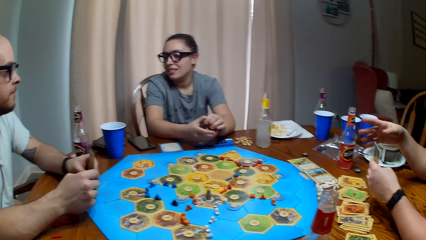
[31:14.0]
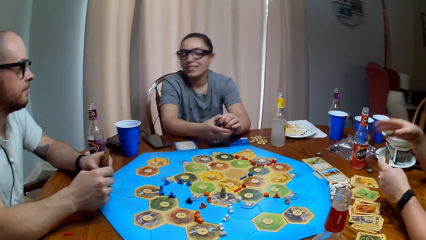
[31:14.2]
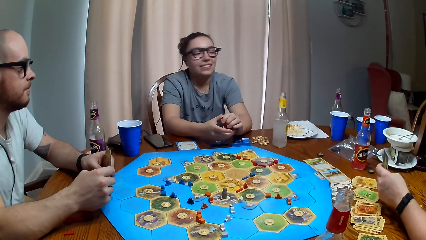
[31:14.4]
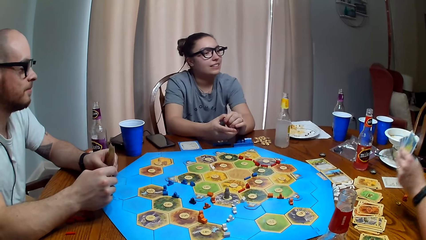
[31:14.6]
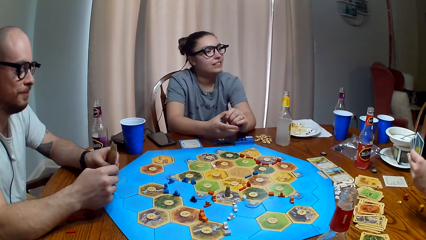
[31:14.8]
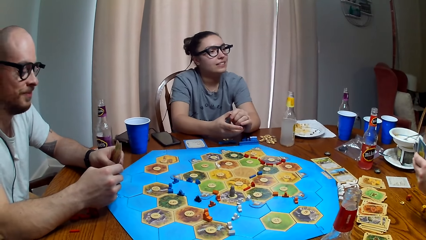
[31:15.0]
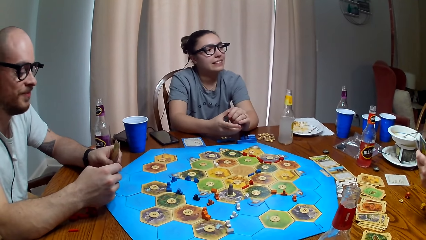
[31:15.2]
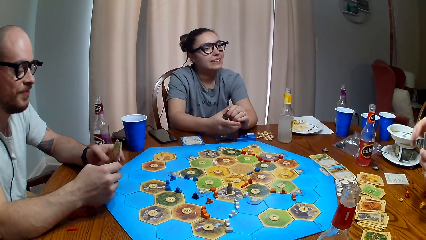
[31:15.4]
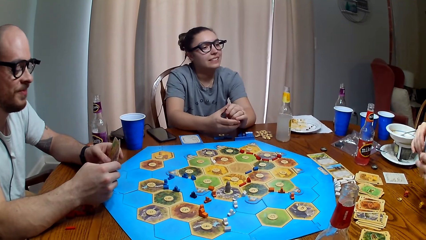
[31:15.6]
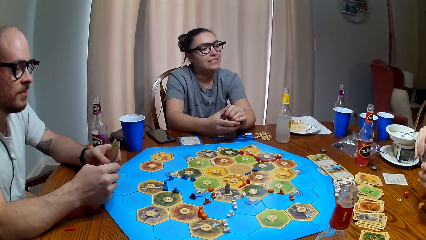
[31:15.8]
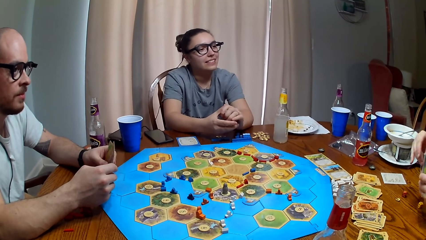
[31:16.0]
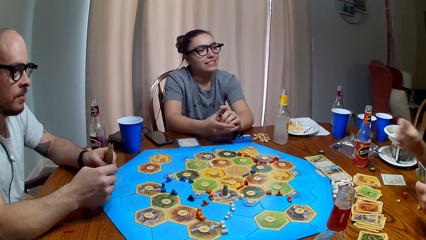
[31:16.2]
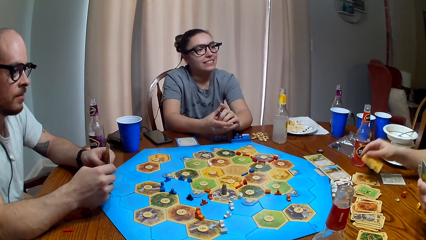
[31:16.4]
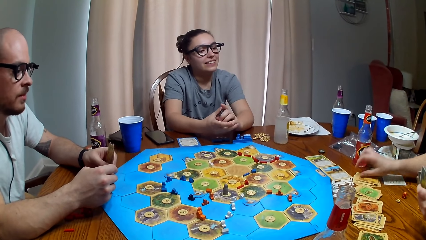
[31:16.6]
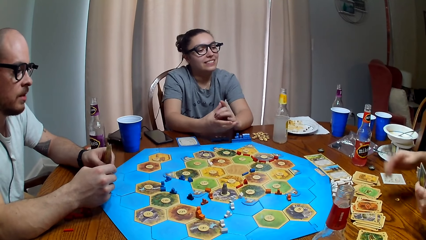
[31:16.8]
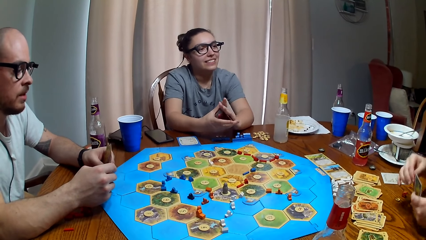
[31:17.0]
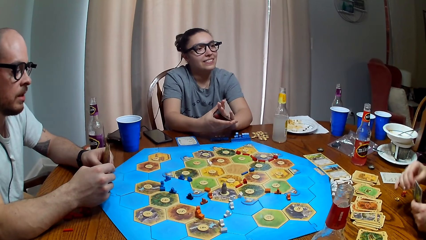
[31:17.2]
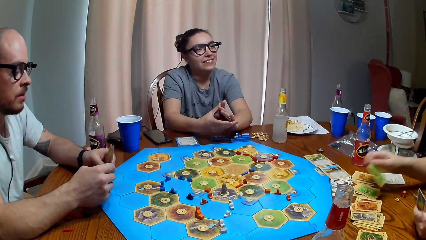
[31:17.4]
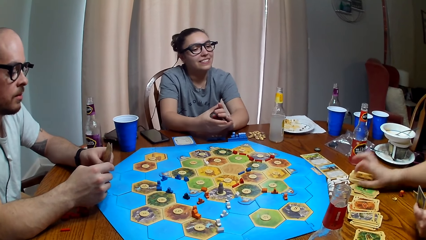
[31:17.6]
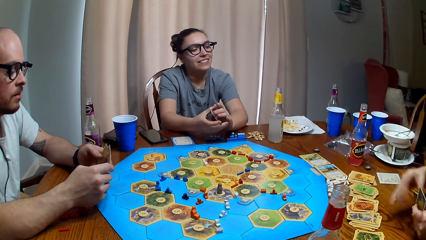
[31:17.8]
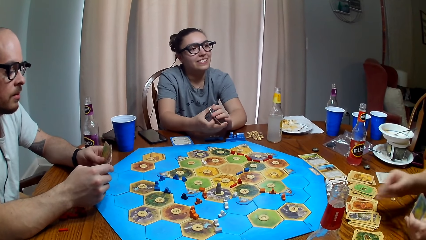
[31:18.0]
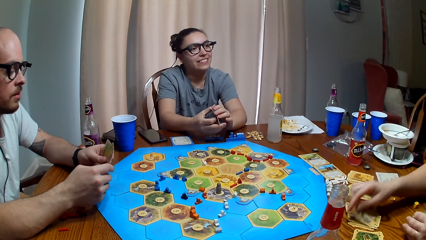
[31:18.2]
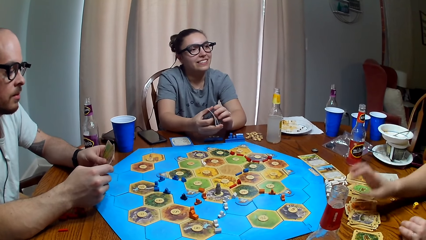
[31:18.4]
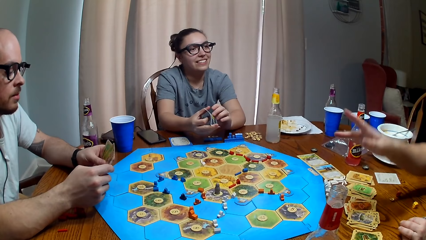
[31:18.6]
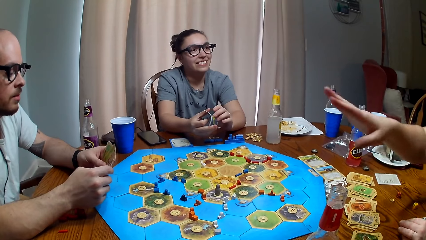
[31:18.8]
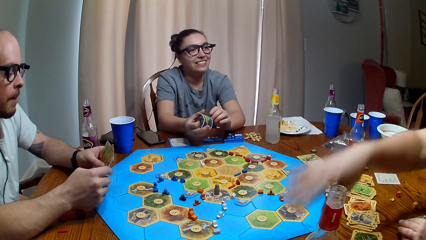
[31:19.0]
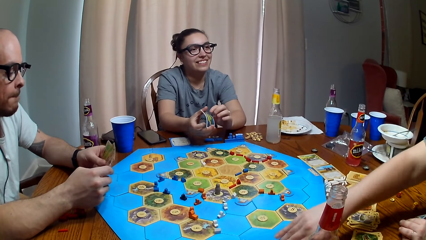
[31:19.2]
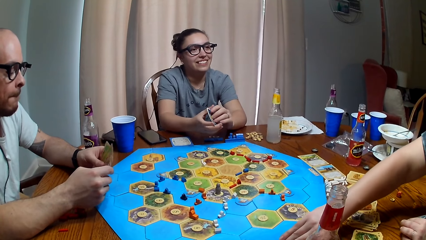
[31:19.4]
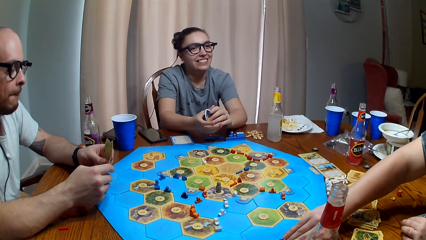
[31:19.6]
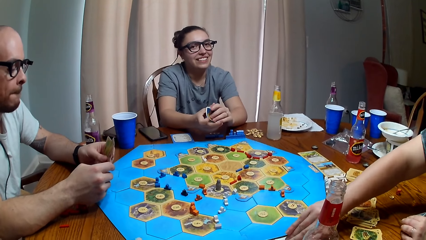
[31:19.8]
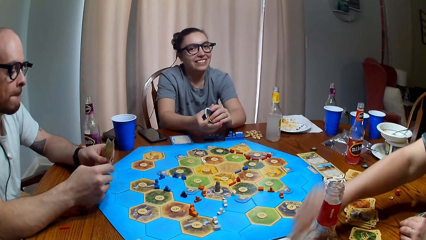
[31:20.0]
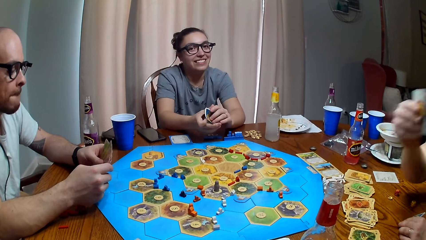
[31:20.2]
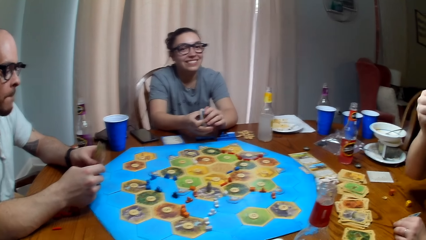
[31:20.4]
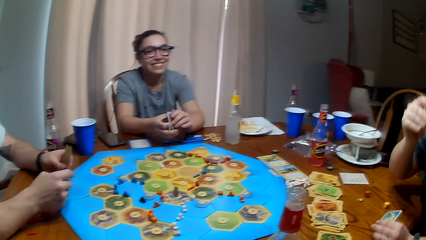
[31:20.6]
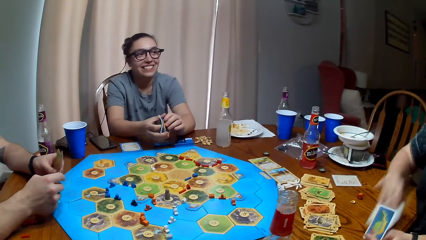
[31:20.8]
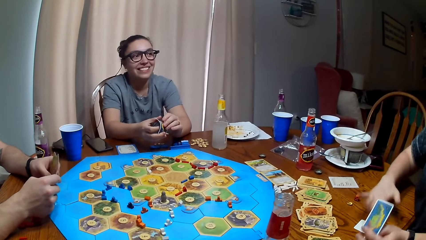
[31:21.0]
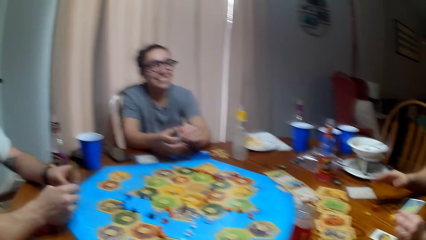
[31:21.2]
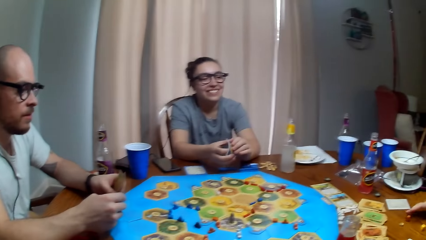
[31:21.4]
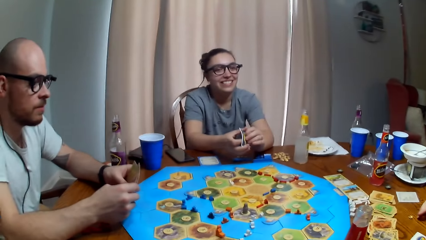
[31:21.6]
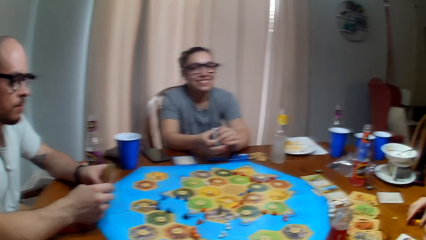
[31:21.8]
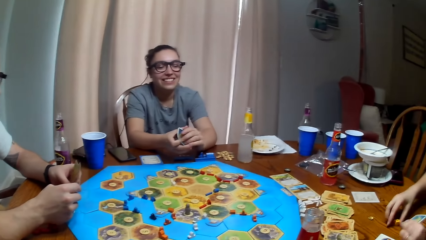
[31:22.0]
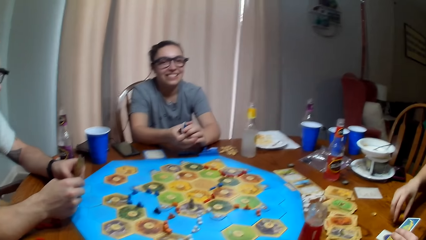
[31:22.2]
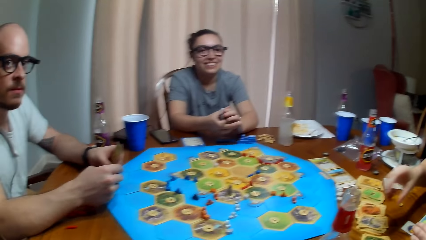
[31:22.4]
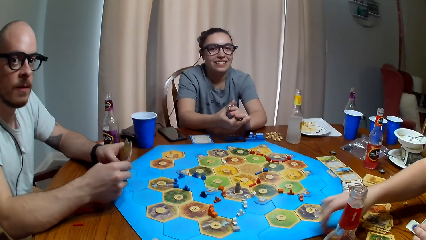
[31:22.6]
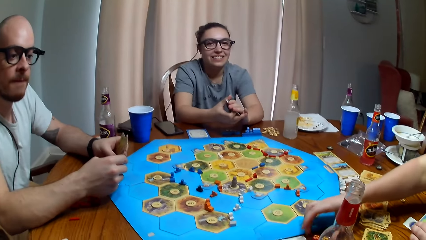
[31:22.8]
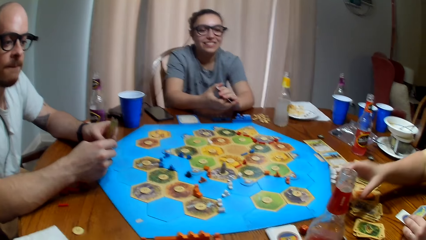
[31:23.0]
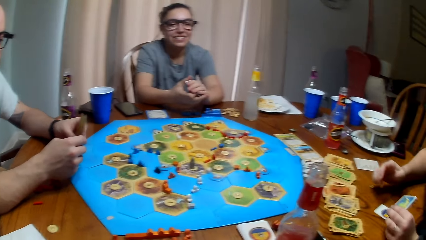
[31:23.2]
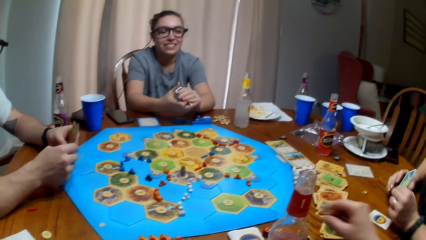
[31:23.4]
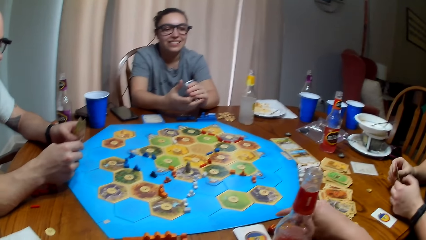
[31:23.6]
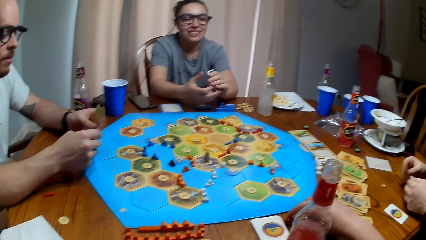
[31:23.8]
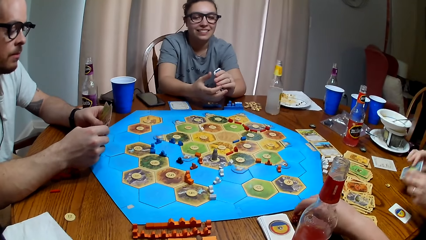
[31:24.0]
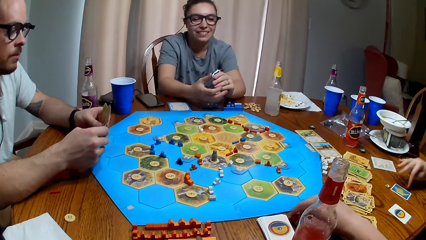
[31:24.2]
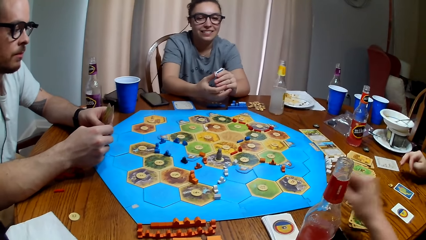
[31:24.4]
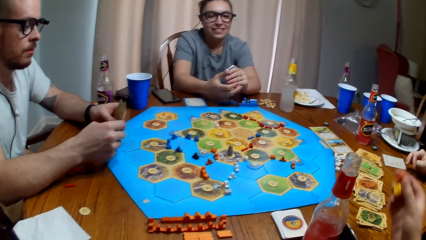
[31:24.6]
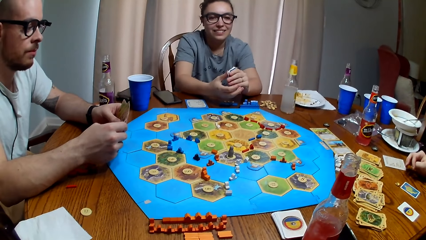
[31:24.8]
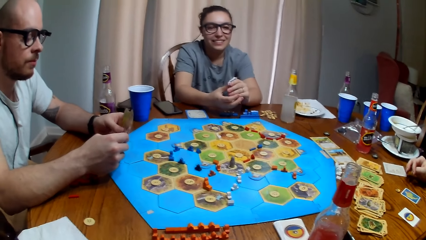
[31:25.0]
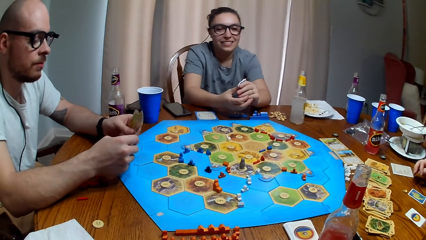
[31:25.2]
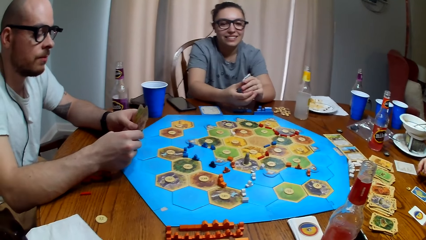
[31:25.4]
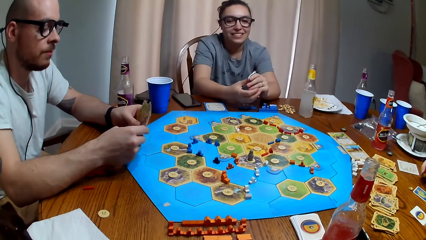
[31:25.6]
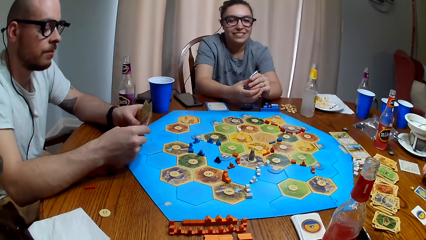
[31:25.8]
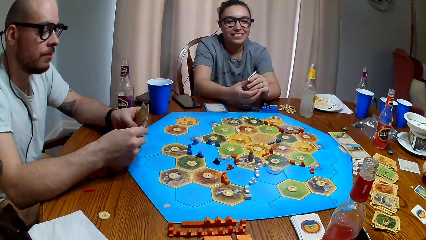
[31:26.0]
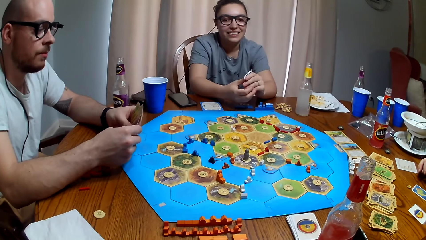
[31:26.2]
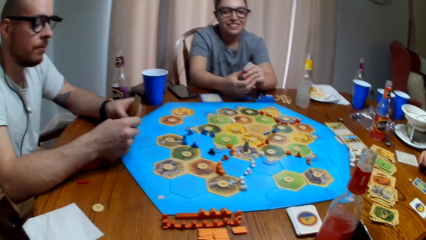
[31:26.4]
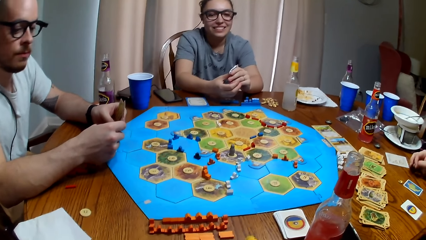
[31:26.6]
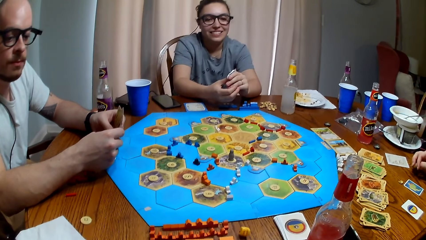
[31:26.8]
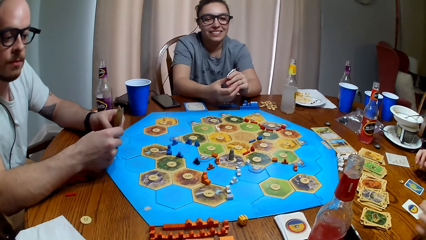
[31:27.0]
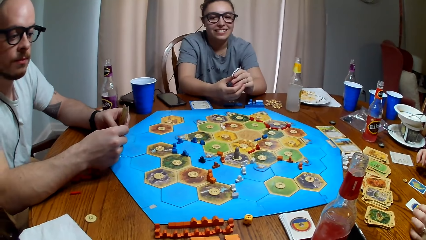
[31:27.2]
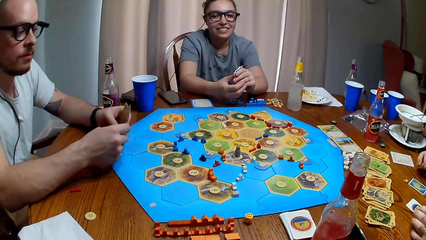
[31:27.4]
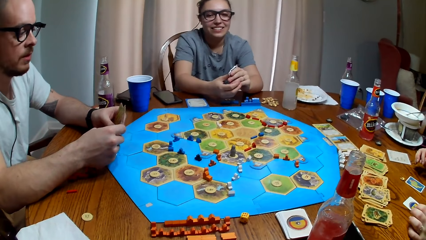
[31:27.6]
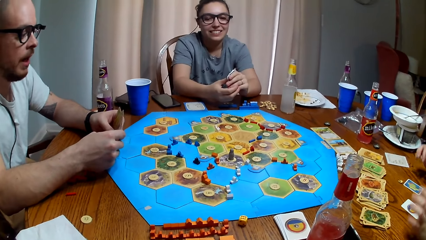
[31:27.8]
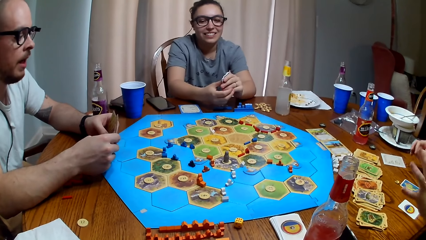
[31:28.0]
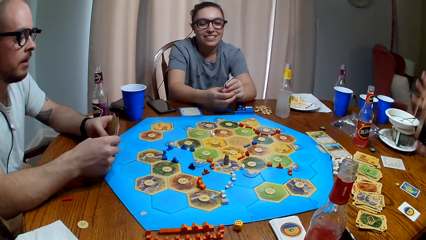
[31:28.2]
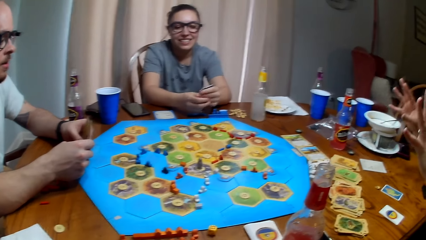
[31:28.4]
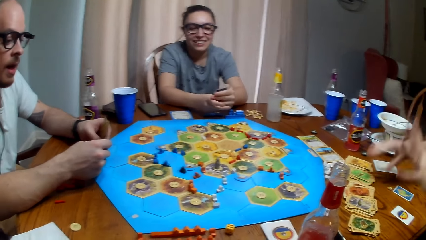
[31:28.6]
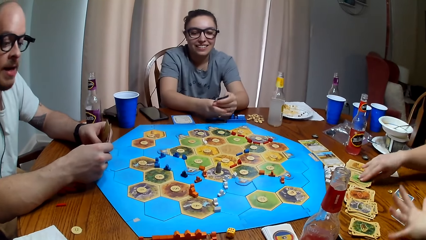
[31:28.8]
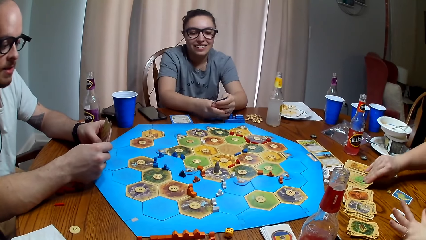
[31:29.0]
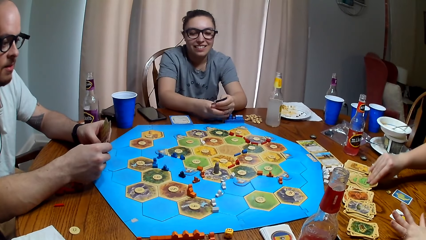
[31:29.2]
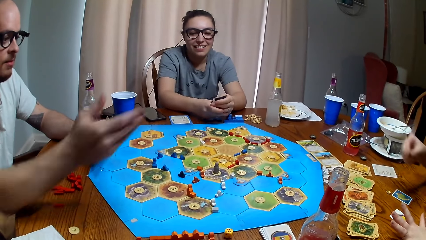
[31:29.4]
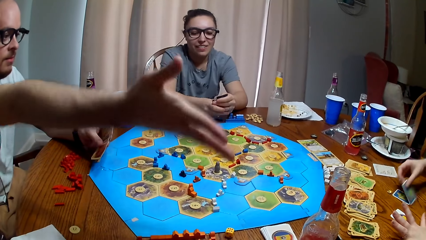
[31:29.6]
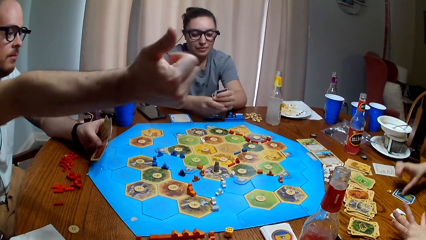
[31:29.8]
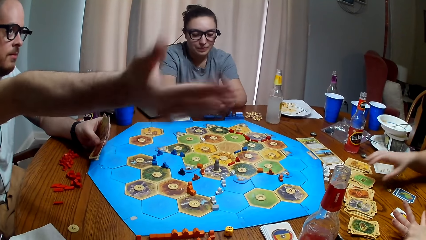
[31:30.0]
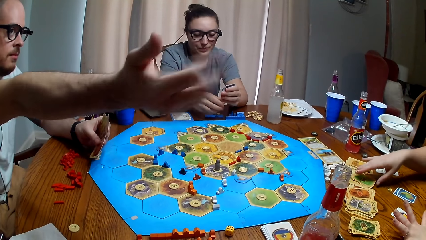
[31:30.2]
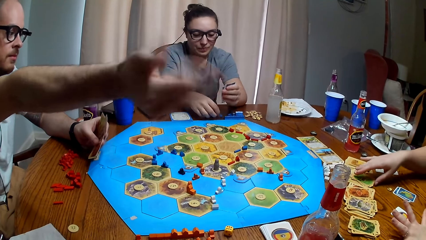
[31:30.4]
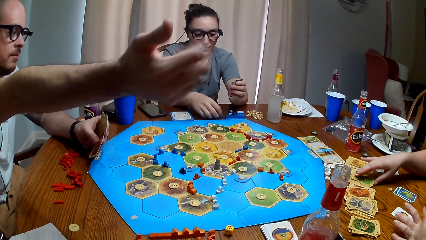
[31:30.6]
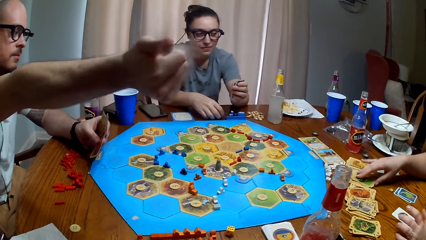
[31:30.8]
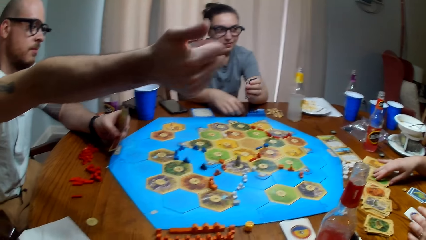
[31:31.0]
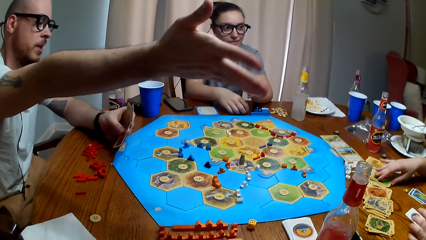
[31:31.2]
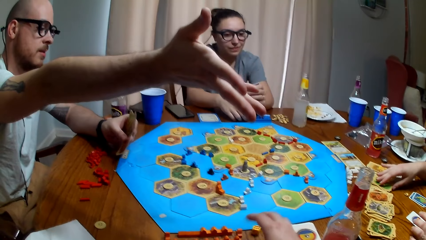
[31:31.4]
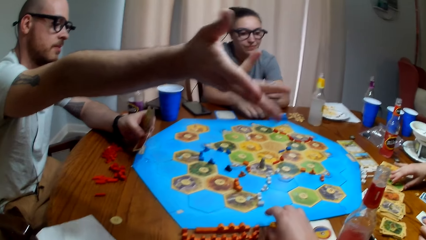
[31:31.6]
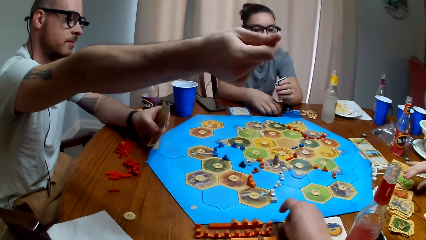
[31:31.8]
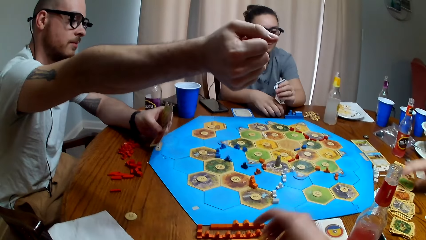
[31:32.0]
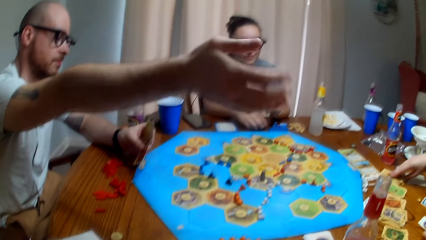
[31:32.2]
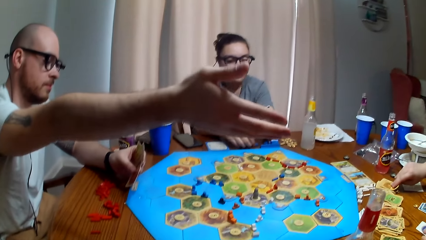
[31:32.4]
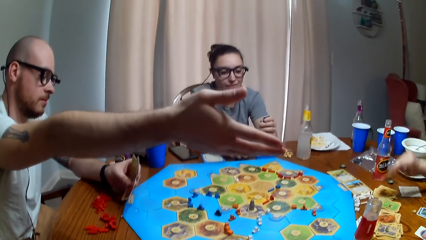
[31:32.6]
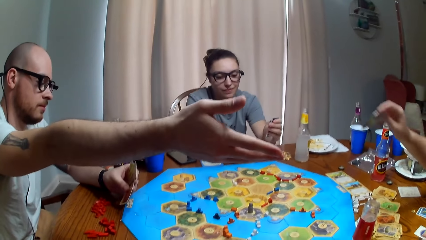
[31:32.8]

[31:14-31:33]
A woman puts the cards down. The woman drops a card. The woman picks up a card. The woman drops a card. The woman moves the dice to the camera wearer. The woman picks up a pawn and drops the pawn. The camera wearer picks up the dice. They throw the dice. The woman moves the cards. The woman picks up a card and drops the card. A man stretches the hand.
